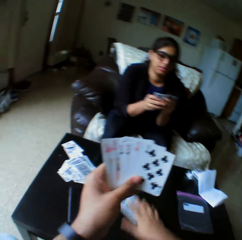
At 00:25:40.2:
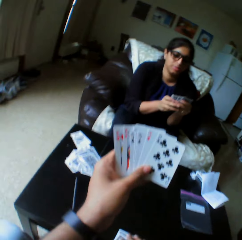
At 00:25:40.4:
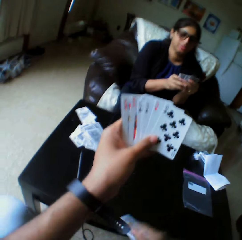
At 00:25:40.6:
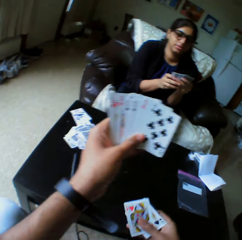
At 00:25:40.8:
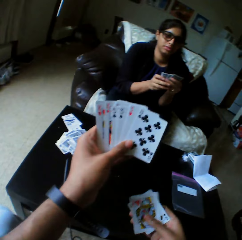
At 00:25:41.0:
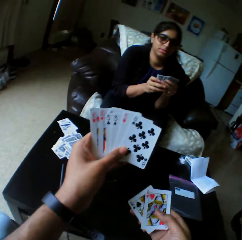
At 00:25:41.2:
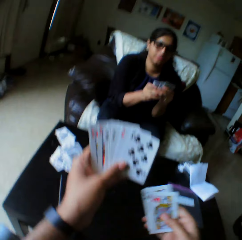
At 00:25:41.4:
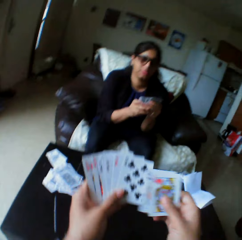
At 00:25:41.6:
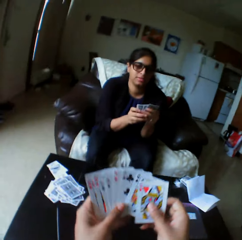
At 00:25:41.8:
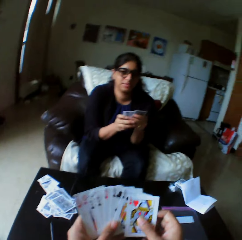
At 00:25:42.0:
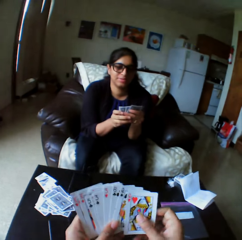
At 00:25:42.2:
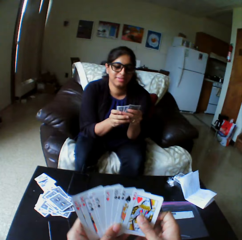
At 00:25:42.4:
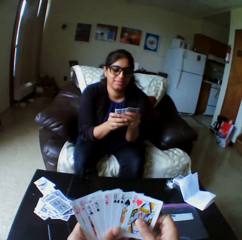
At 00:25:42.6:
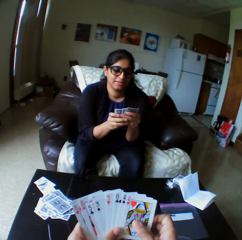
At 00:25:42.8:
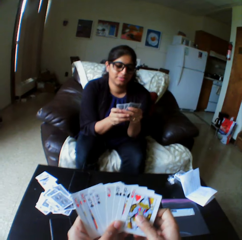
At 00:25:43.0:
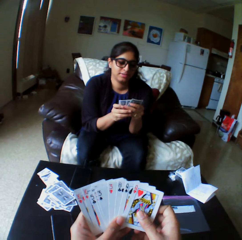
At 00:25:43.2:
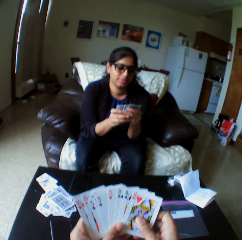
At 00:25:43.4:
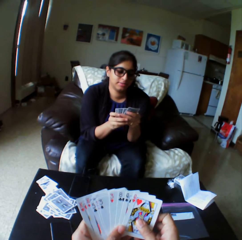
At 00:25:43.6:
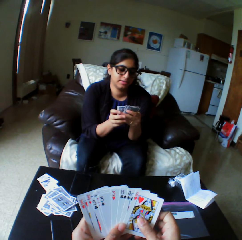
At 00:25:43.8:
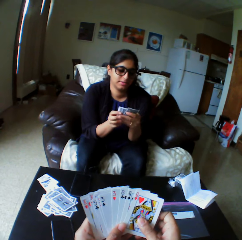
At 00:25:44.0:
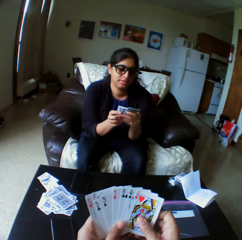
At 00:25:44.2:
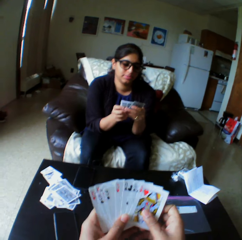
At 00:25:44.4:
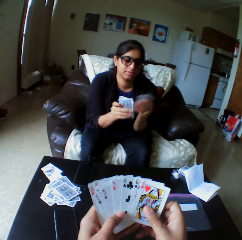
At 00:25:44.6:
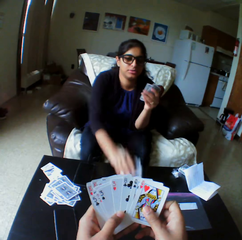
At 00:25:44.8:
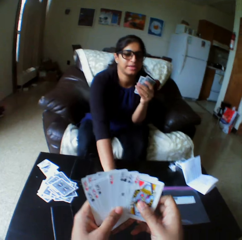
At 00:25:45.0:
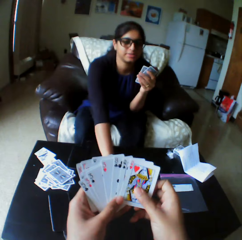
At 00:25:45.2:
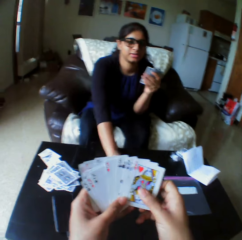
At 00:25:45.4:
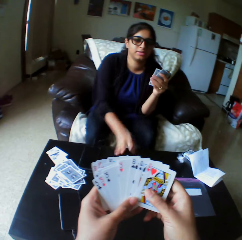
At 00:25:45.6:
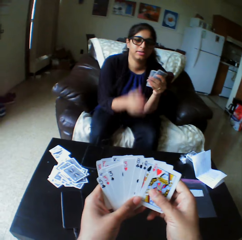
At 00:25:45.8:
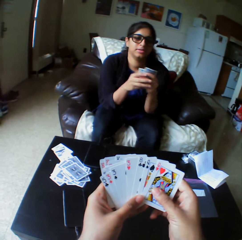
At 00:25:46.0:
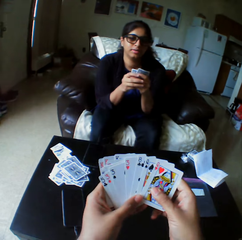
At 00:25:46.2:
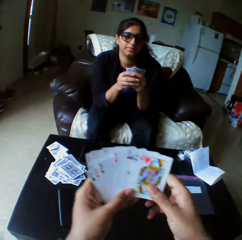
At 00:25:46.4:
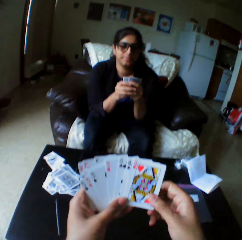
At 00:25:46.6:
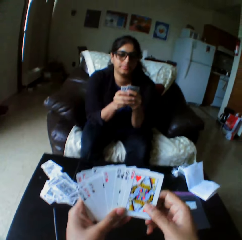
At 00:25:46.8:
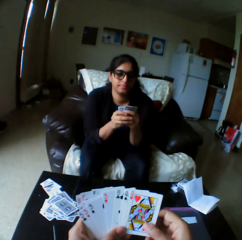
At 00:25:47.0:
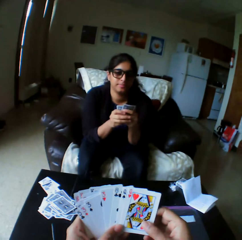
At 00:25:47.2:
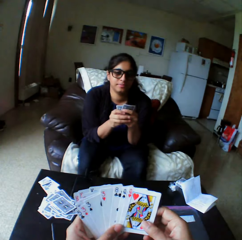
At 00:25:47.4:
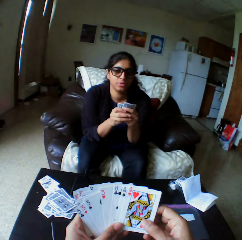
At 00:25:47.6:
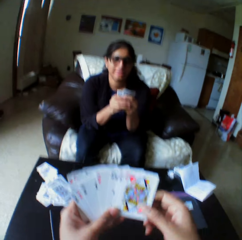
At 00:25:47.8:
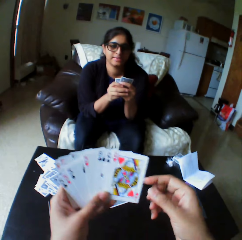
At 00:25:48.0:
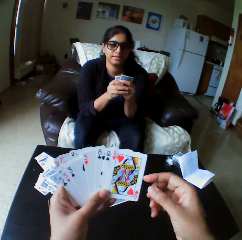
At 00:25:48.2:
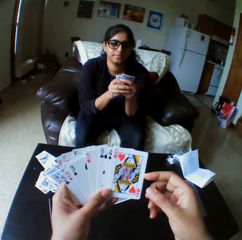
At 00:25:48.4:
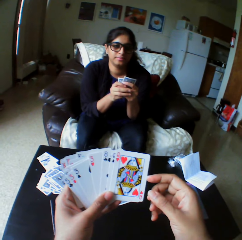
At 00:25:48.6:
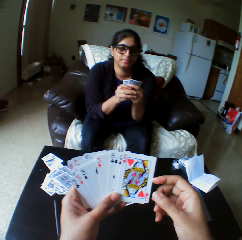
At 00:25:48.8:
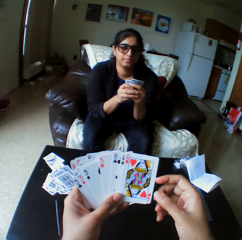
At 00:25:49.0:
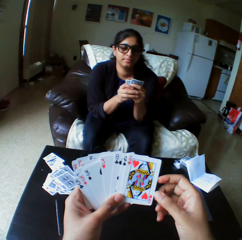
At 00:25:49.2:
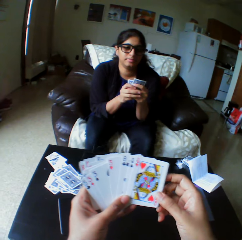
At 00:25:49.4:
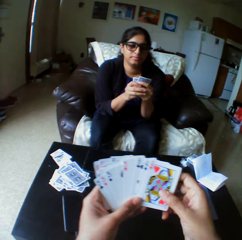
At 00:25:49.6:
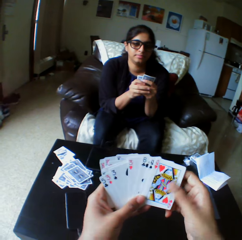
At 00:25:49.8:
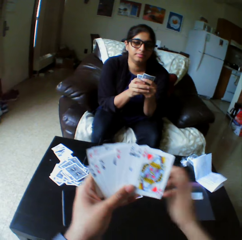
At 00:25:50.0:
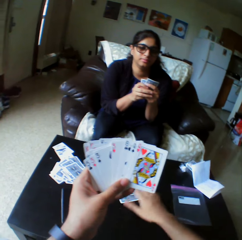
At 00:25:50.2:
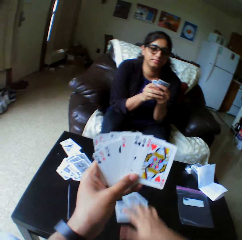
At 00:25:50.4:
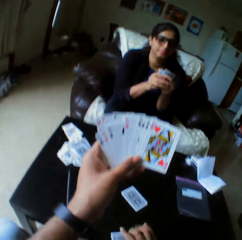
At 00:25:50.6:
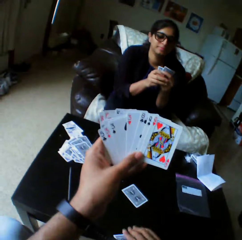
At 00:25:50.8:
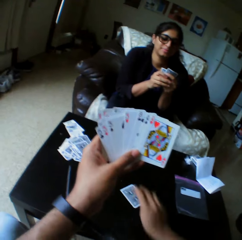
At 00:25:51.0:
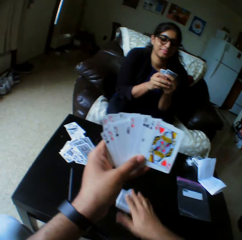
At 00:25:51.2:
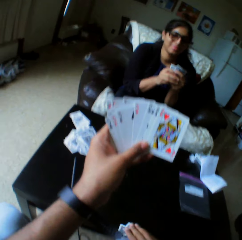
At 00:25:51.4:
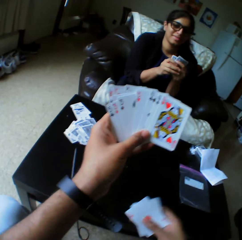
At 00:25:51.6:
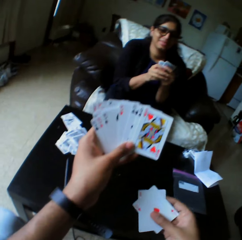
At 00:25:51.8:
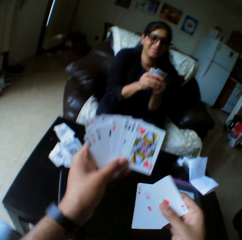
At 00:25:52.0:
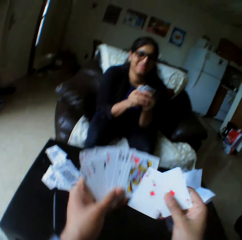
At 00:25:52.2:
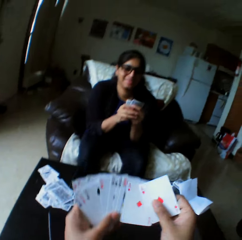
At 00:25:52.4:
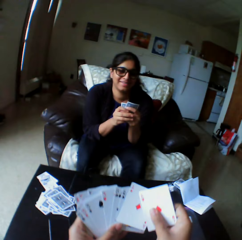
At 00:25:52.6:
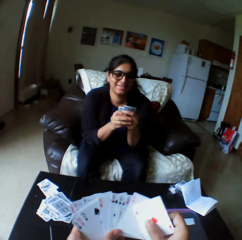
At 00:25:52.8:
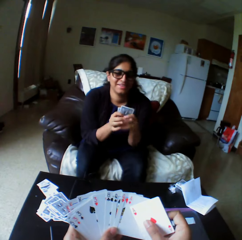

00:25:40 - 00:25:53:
A woman drops a card on the table with the right hand. The camera wearer takes the playing card with the right hand. They shuffle the card with the right hand, and look at the playing card. The woman drops the card on the table with the right hand. The camera wearer takes the playing cards with the right hand.

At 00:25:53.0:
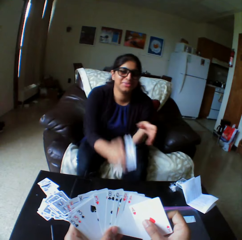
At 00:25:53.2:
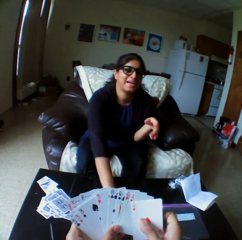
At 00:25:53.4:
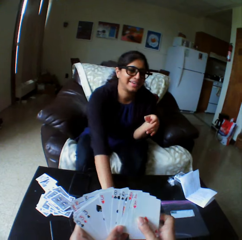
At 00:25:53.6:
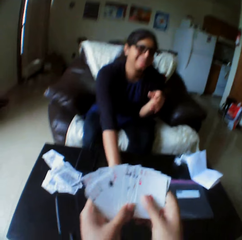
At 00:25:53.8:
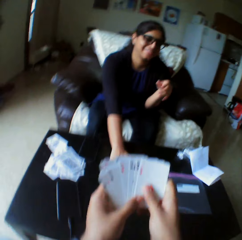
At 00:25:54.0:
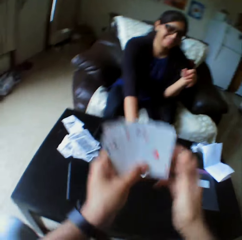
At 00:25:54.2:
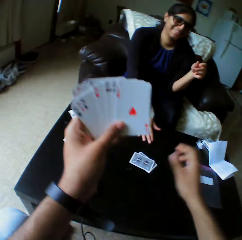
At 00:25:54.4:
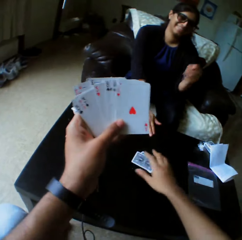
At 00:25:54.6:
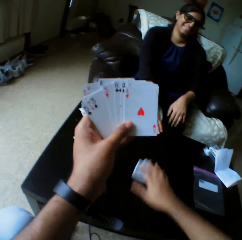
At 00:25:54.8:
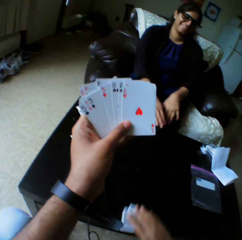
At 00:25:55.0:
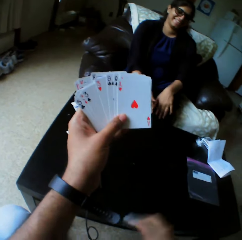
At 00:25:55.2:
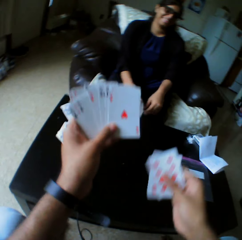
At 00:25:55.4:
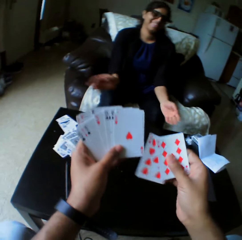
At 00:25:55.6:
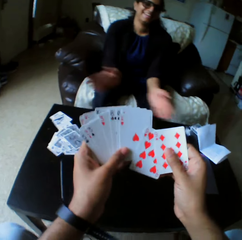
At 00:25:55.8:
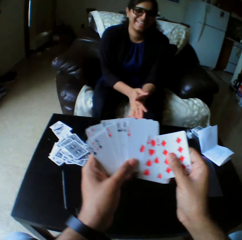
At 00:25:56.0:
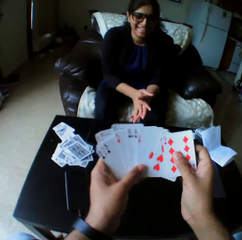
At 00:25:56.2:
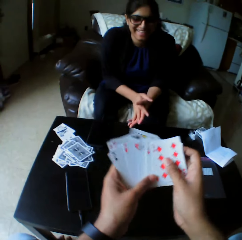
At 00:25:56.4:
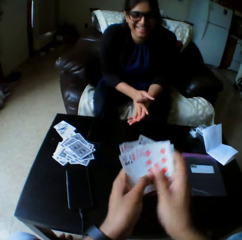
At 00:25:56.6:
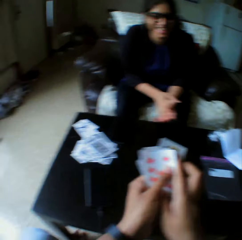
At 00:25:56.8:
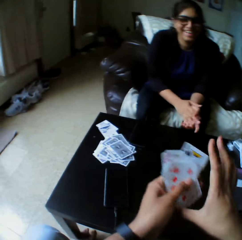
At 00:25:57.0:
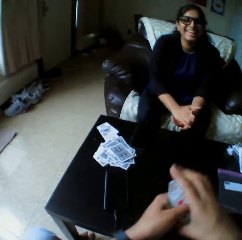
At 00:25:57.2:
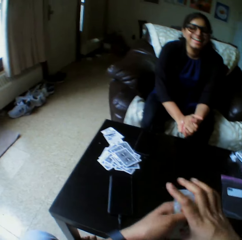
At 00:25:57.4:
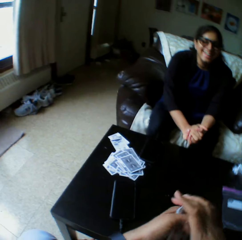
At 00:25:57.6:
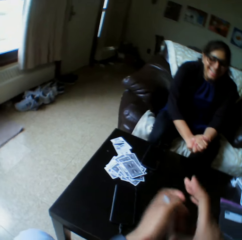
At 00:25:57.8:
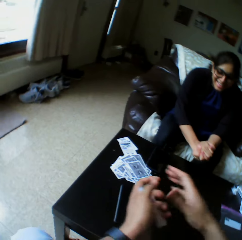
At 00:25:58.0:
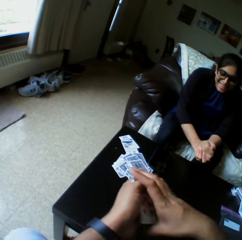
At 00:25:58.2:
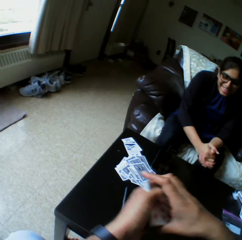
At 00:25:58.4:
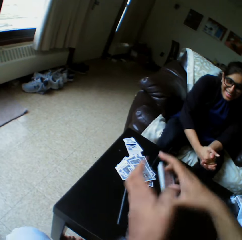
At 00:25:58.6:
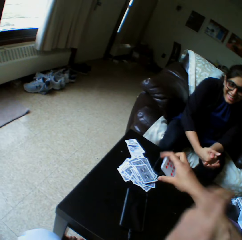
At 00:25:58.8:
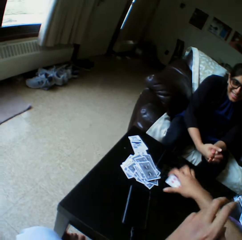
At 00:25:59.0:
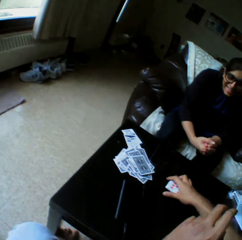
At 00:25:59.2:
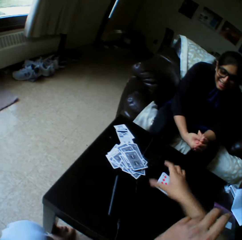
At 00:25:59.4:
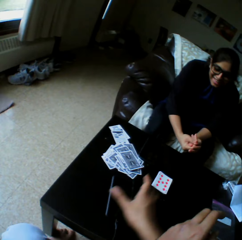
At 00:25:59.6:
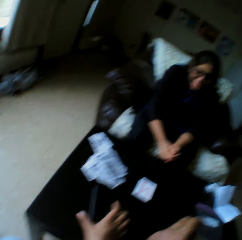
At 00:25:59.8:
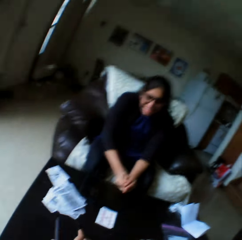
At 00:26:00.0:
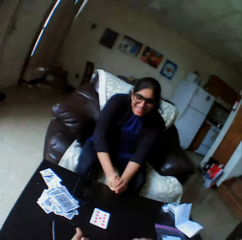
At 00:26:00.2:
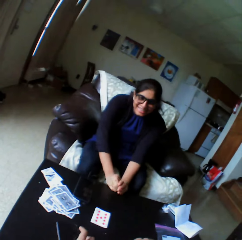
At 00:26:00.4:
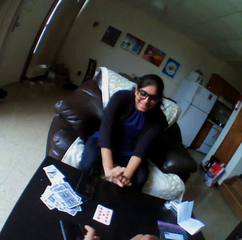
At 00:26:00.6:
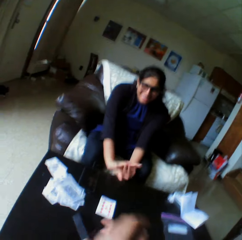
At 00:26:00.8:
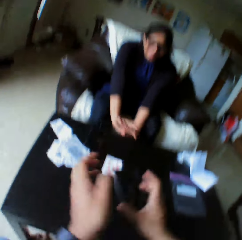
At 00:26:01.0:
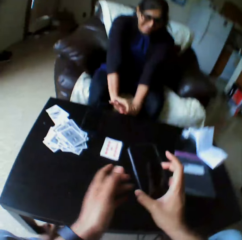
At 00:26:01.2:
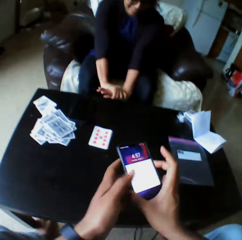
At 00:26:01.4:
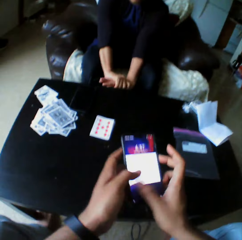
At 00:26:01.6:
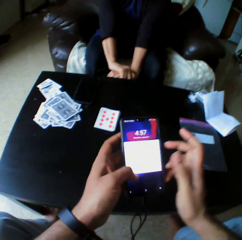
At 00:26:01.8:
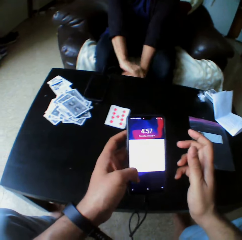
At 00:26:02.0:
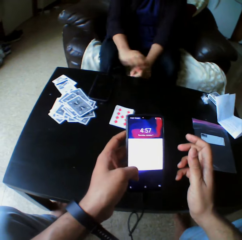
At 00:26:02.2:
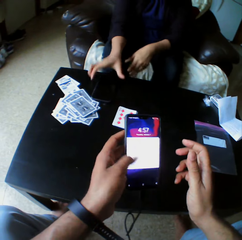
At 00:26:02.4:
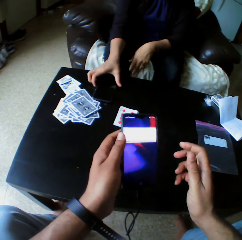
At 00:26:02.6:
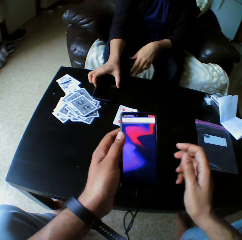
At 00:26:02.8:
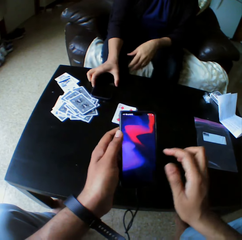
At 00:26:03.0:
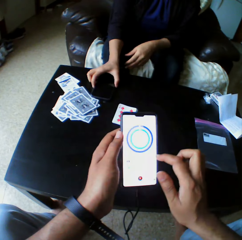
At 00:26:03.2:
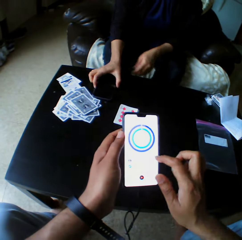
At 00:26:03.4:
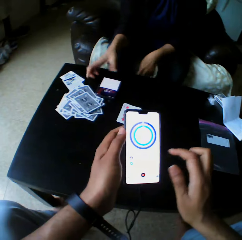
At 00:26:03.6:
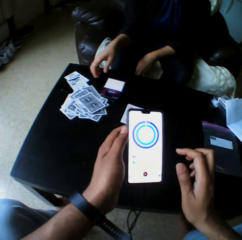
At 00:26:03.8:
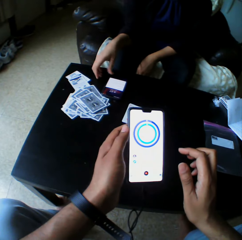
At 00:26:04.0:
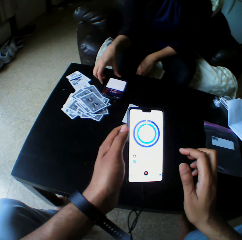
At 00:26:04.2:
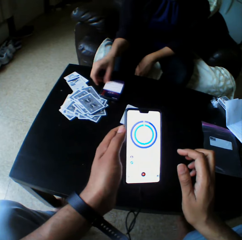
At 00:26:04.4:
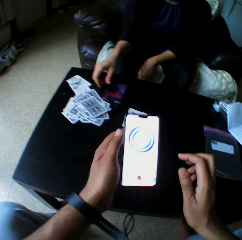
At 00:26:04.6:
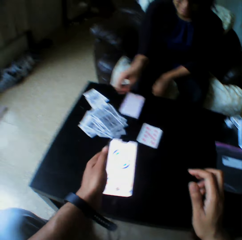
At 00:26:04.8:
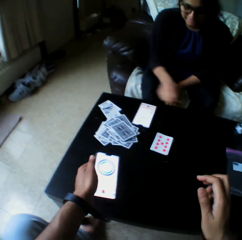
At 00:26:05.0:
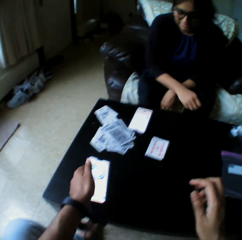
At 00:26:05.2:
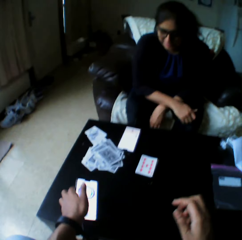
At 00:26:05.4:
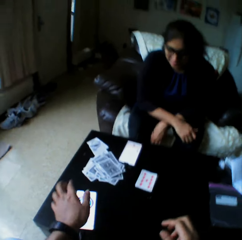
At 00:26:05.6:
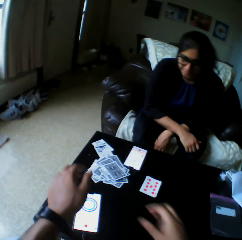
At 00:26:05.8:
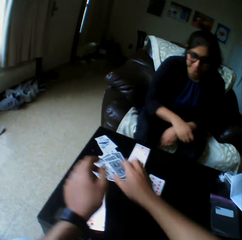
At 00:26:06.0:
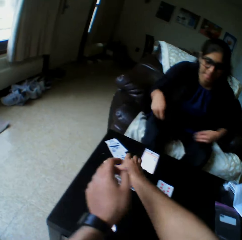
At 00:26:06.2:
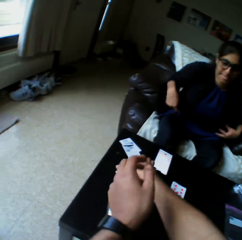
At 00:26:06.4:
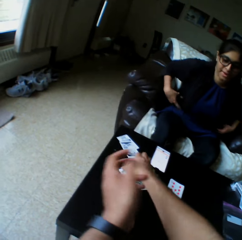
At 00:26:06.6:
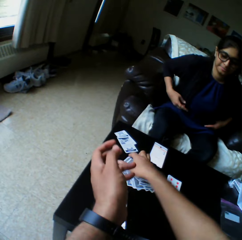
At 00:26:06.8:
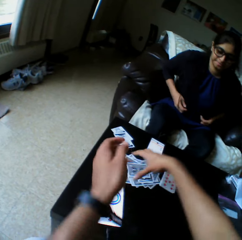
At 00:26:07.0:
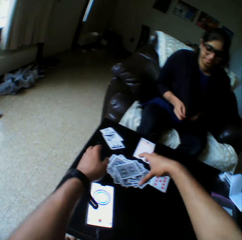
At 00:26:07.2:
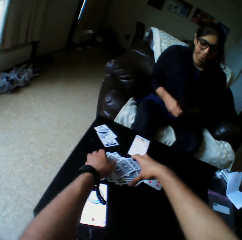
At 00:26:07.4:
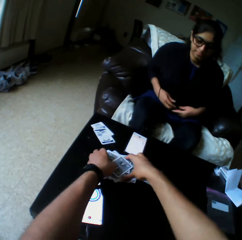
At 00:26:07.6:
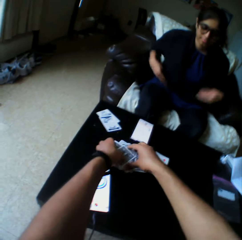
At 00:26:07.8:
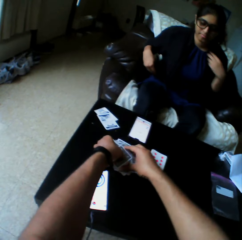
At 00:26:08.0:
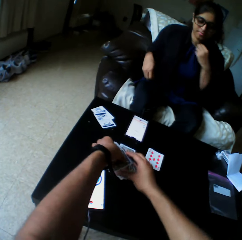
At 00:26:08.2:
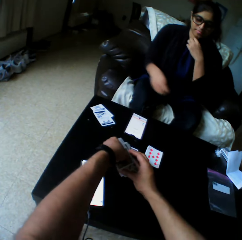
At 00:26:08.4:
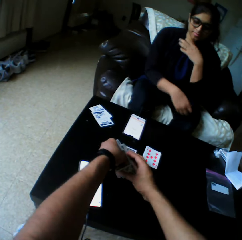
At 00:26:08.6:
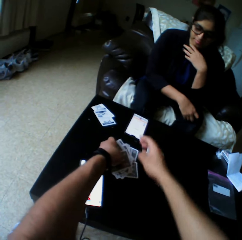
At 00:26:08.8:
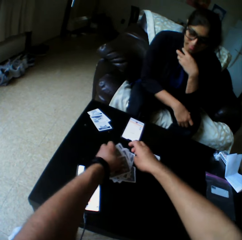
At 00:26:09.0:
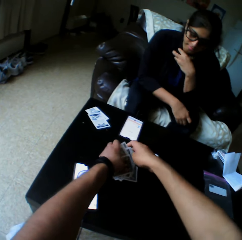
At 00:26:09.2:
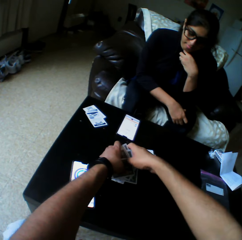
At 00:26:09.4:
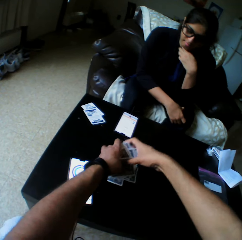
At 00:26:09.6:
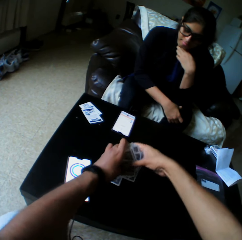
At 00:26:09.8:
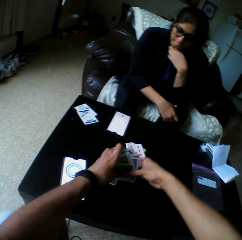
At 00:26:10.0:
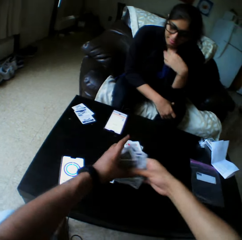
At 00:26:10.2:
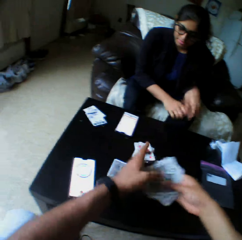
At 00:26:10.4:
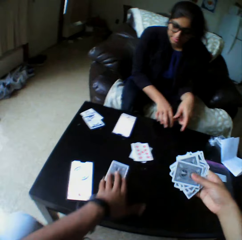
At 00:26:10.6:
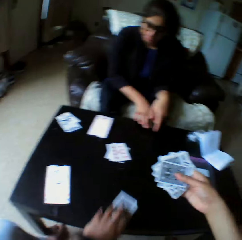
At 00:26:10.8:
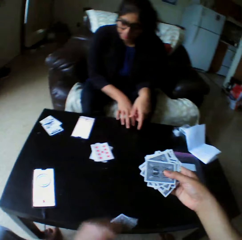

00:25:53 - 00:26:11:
A woman drops a card on the table with her right hand. The camera wearer takes the playing cards with the right hand. The woman claps her hands. The camera wearer arranges the playing cards. He drops the cards on the table with the right hand. He takes his phone with the right hand. He operates his phone with the left hand. The woman takes the phone, and operates her phone with the left hand. The camera wearer drops the phone on the table with his left hand. He takes the playing cards. The woman touches her face. The camera wearer picks up the cards with both hands.
